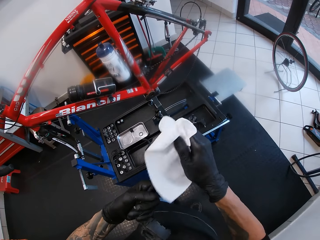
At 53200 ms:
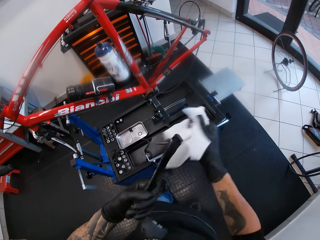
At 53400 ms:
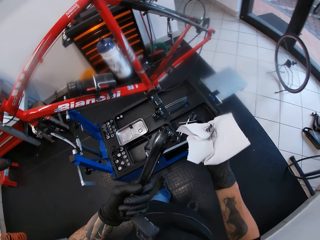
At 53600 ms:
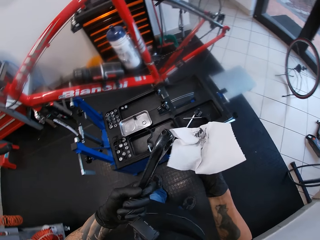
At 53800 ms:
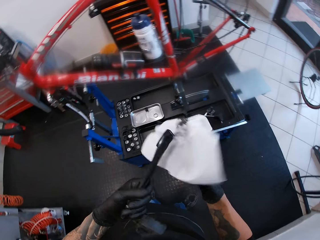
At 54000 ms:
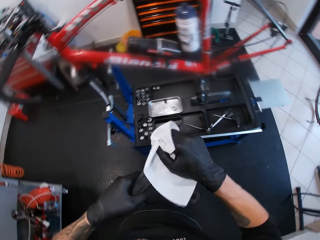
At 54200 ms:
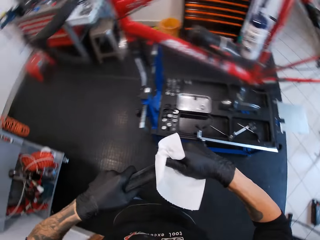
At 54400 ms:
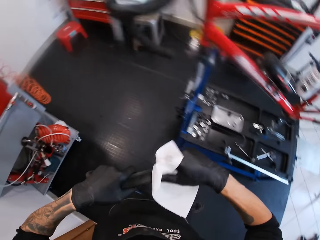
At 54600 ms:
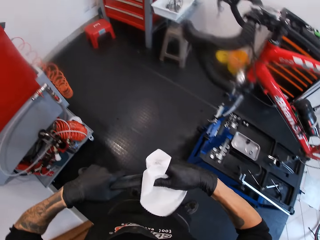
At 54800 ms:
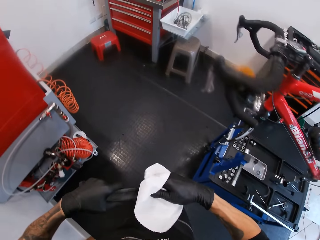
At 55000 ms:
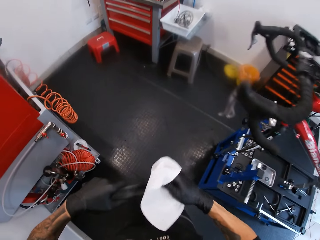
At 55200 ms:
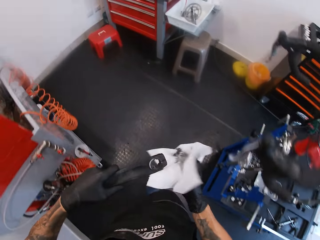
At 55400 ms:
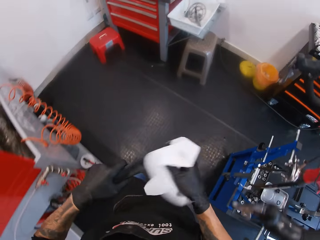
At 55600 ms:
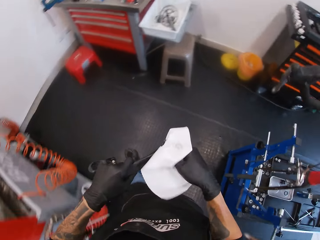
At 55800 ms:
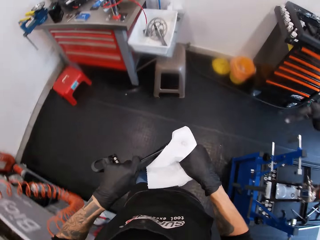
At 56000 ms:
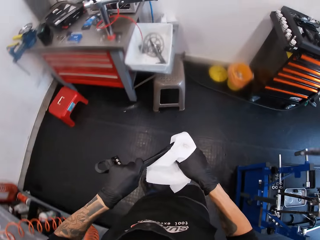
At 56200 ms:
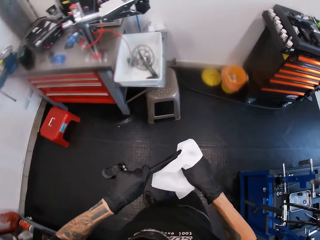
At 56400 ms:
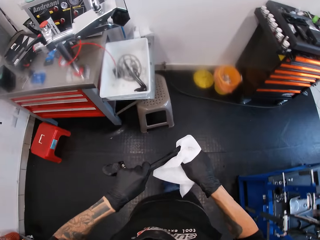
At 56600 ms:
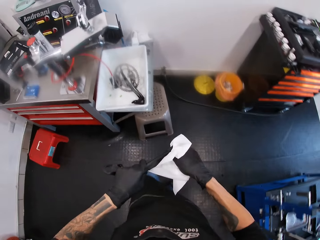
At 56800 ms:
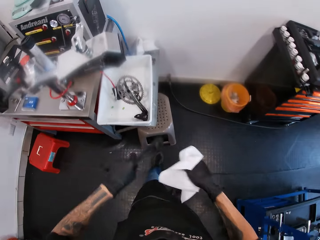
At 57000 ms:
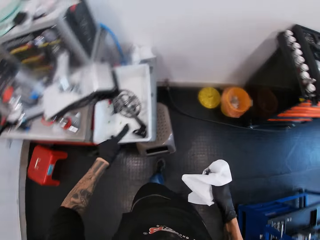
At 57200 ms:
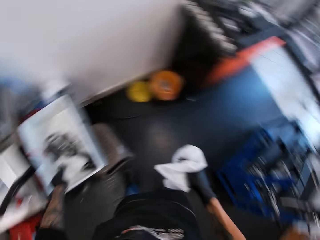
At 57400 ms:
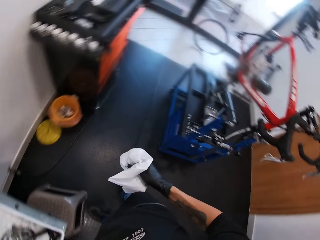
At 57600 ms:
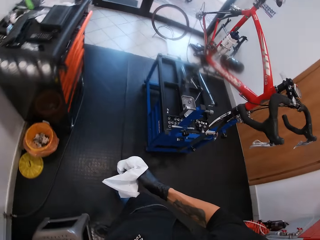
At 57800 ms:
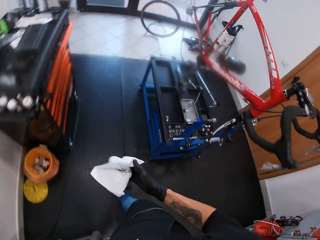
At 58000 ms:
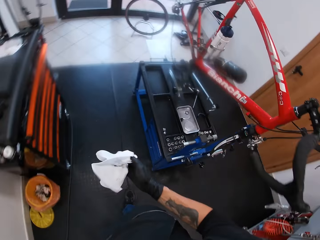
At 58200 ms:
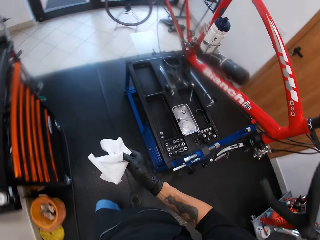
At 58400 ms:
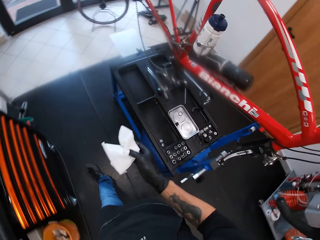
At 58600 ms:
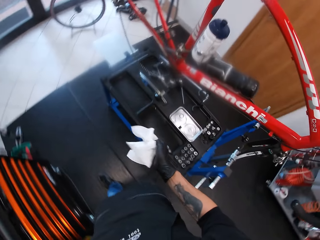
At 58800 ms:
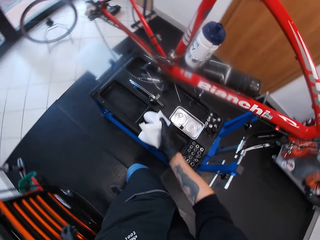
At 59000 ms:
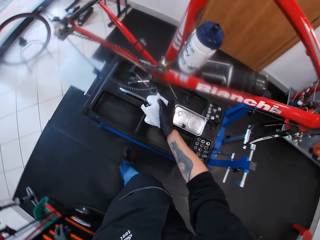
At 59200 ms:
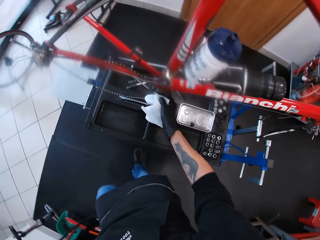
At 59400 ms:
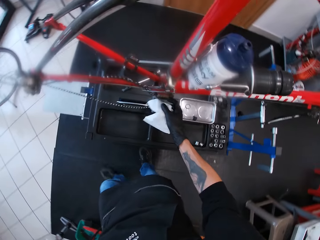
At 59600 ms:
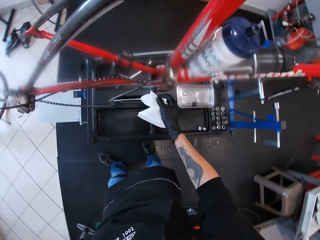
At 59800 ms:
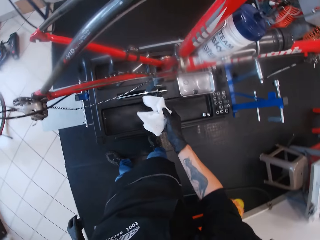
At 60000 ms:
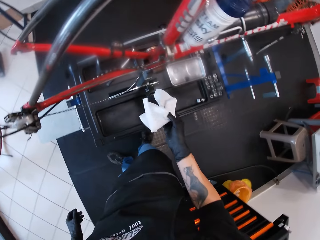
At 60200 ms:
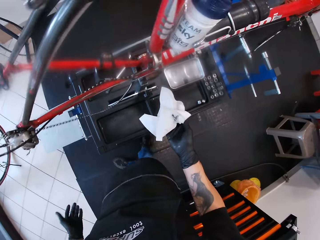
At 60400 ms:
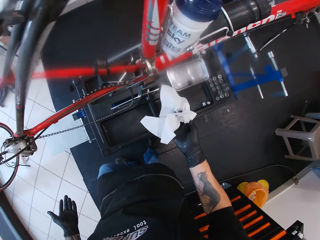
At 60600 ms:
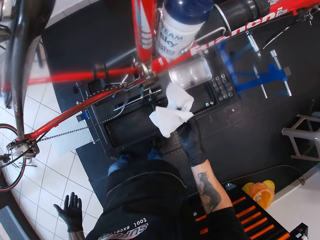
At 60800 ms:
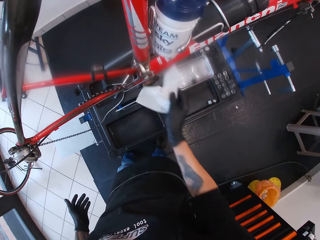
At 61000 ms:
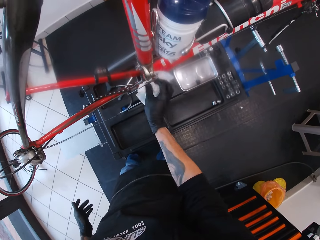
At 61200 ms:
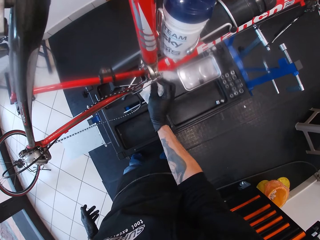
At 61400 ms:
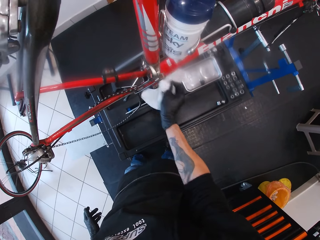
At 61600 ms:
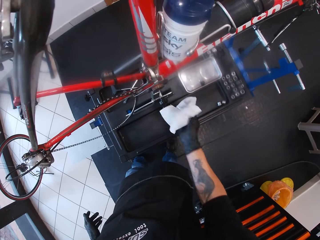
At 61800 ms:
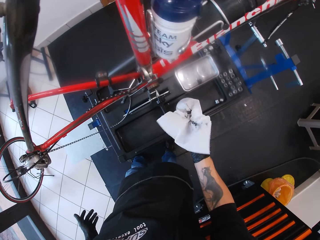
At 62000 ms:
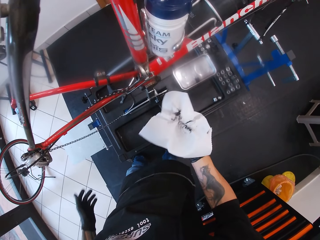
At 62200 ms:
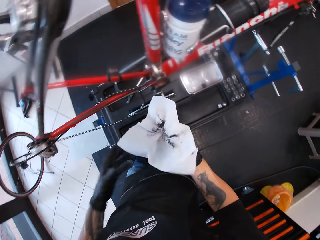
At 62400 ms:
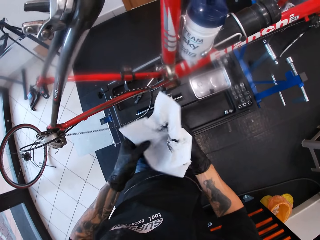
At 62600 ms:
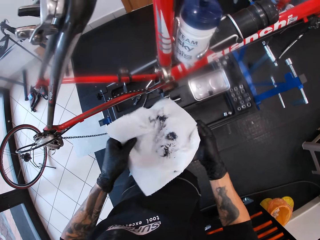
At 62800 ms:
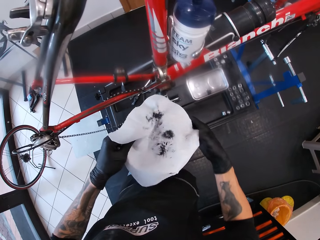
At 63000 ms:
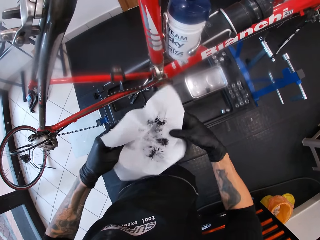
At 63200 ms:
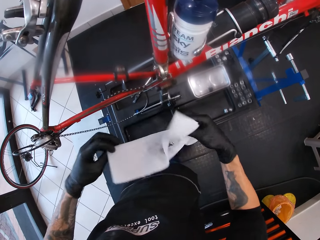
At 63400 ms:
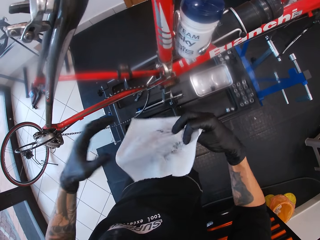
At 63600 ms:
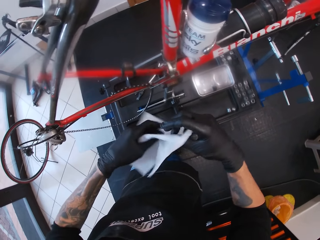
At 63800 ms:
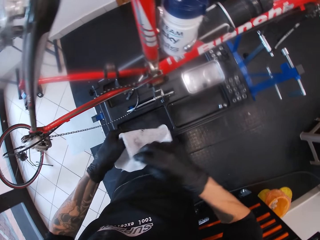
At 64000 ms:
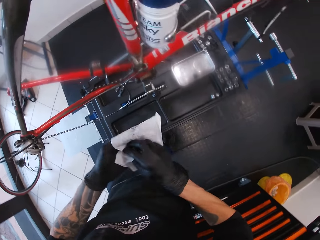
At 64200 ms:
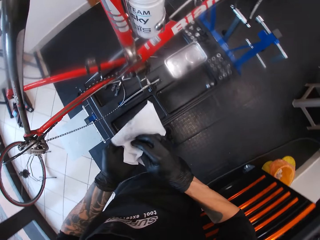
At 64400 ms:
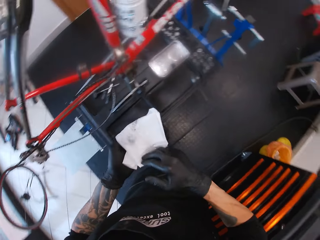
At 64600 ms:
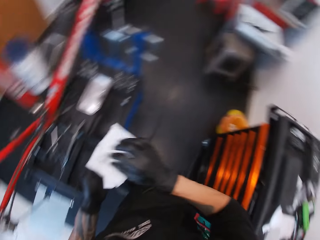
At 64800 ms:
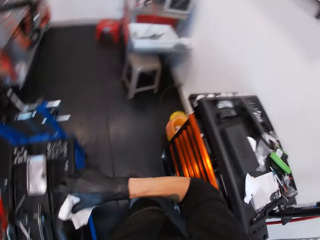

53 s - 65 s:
The camera wearer moves around. He drops the crank arm in the plastic container on the work bench with his left hand. He moves around. He cleans the bottom bracket or chain stay on a bicycle frame with the tissue paper in his right hand. He folds the tissue paper with his hands.

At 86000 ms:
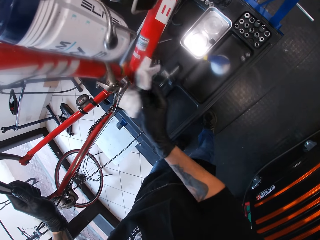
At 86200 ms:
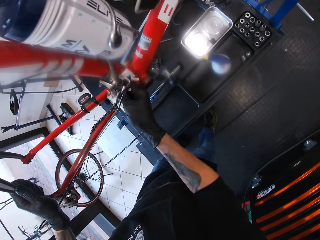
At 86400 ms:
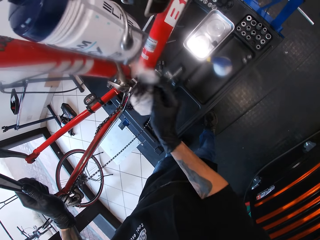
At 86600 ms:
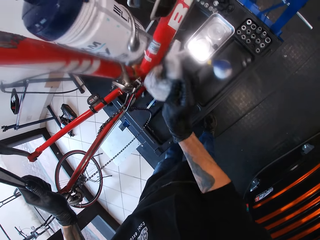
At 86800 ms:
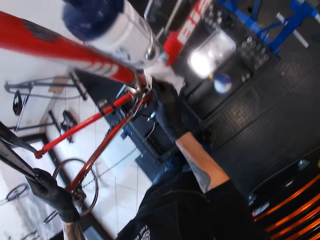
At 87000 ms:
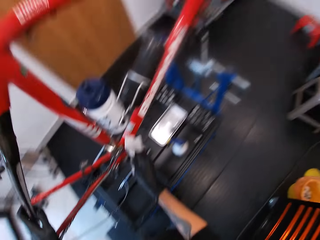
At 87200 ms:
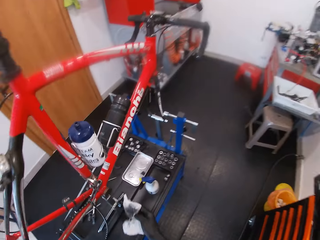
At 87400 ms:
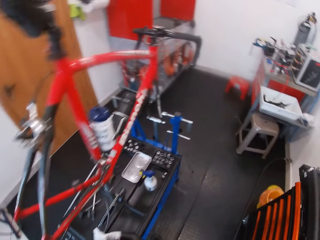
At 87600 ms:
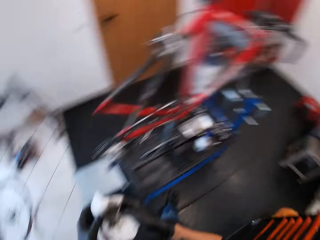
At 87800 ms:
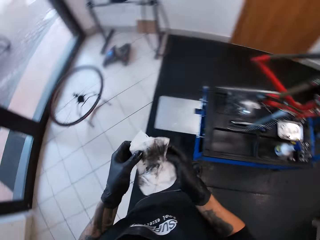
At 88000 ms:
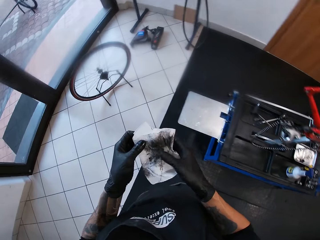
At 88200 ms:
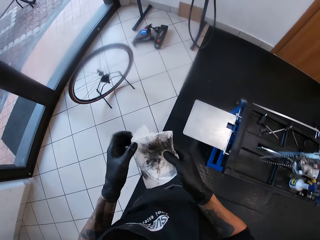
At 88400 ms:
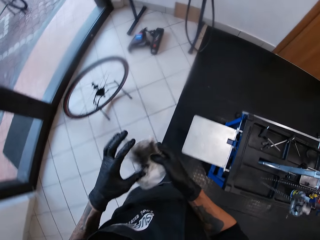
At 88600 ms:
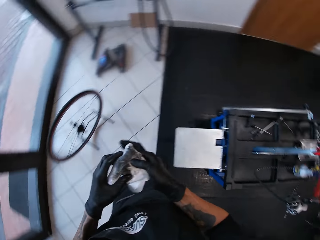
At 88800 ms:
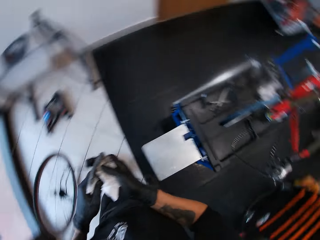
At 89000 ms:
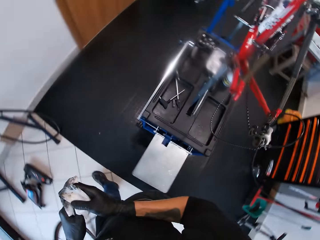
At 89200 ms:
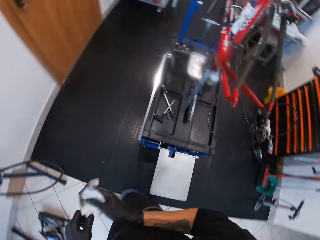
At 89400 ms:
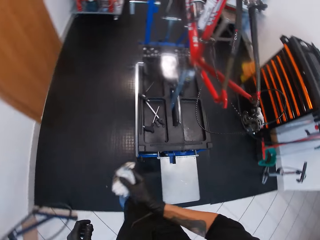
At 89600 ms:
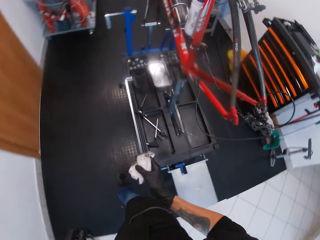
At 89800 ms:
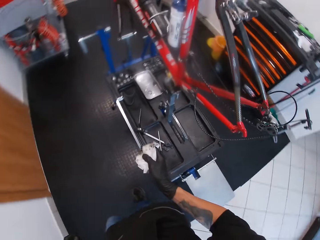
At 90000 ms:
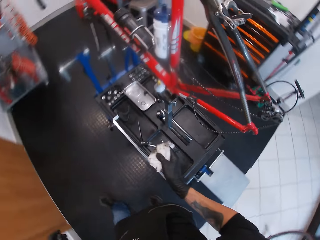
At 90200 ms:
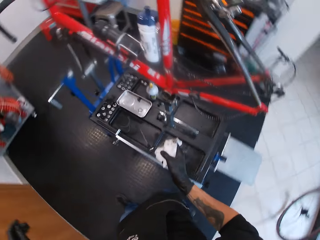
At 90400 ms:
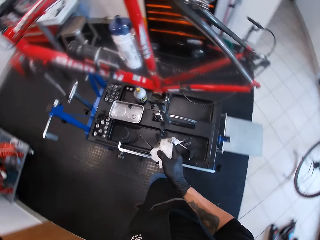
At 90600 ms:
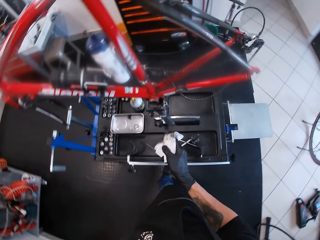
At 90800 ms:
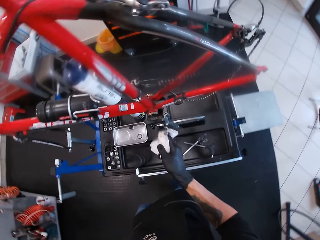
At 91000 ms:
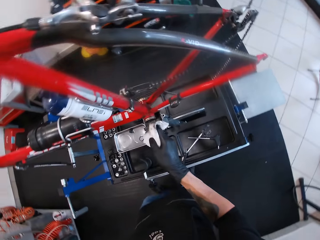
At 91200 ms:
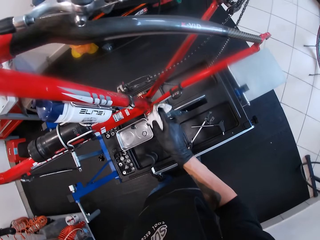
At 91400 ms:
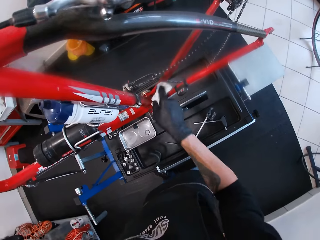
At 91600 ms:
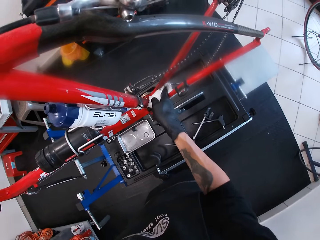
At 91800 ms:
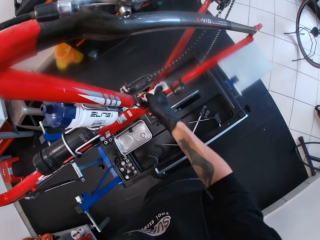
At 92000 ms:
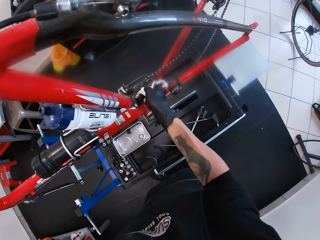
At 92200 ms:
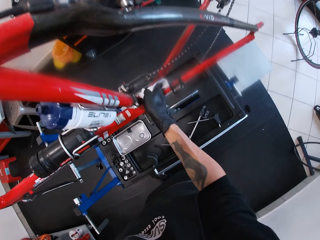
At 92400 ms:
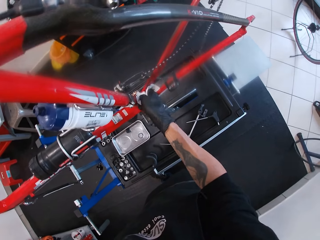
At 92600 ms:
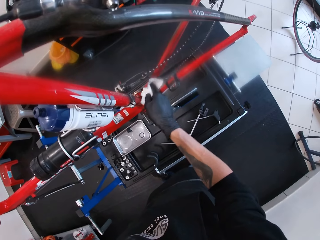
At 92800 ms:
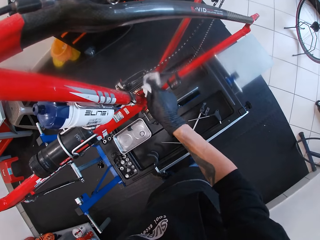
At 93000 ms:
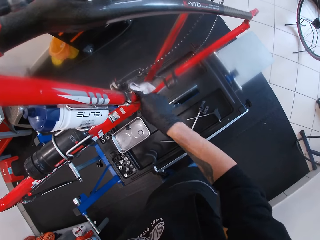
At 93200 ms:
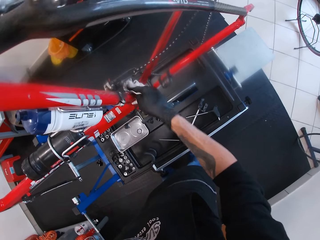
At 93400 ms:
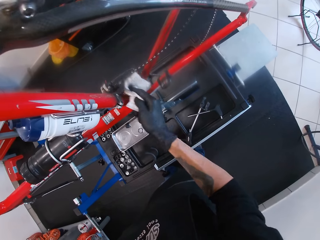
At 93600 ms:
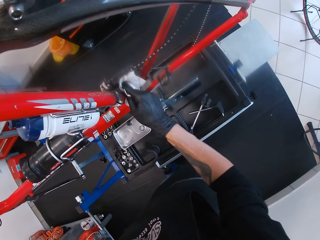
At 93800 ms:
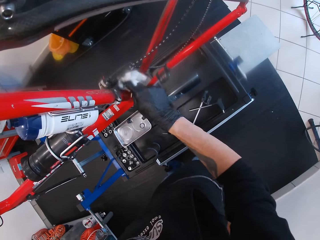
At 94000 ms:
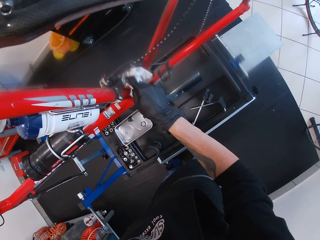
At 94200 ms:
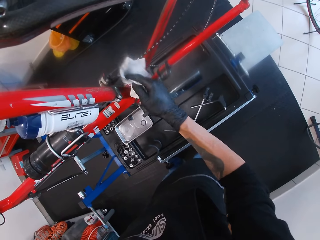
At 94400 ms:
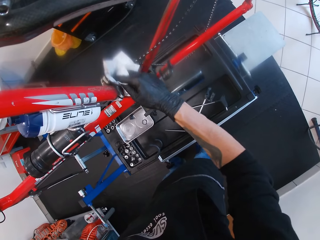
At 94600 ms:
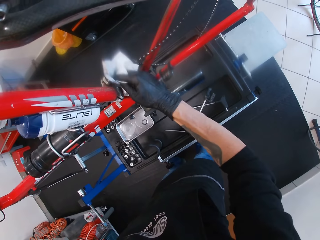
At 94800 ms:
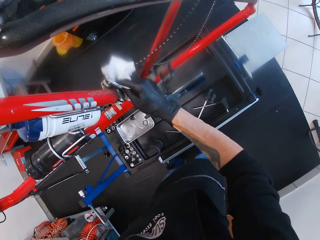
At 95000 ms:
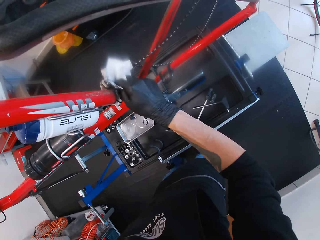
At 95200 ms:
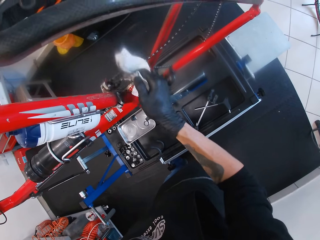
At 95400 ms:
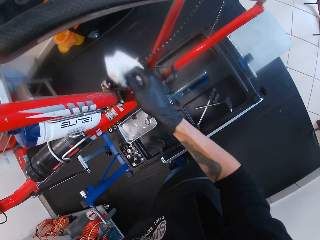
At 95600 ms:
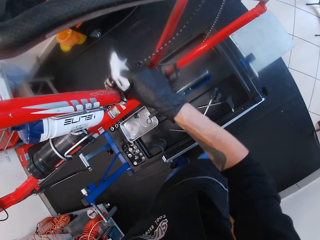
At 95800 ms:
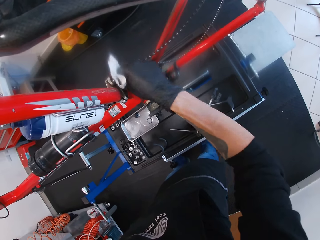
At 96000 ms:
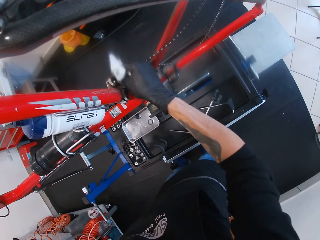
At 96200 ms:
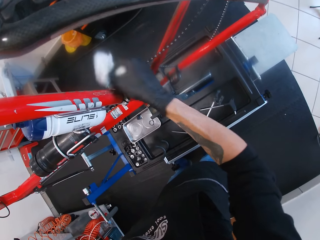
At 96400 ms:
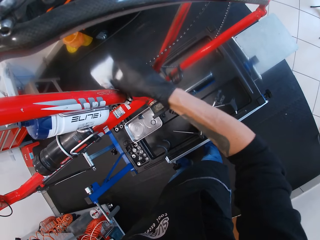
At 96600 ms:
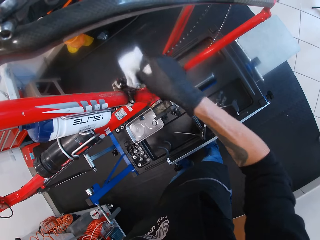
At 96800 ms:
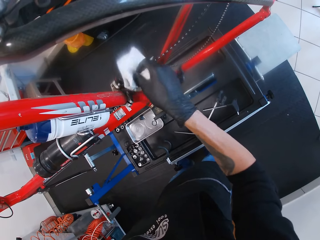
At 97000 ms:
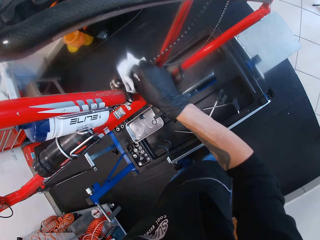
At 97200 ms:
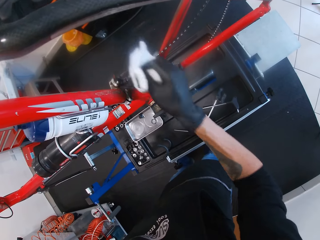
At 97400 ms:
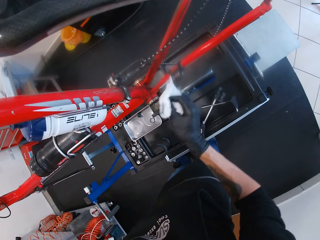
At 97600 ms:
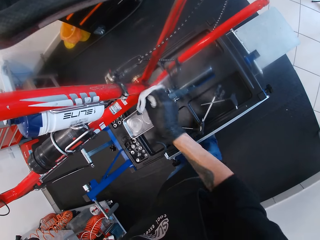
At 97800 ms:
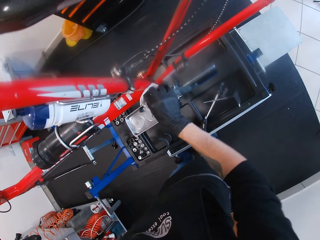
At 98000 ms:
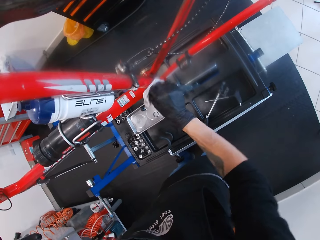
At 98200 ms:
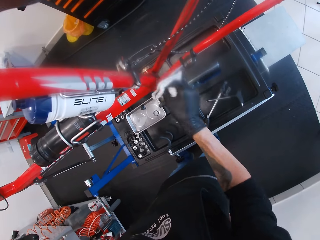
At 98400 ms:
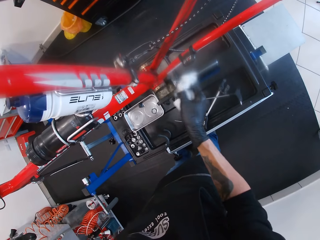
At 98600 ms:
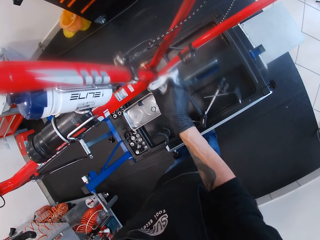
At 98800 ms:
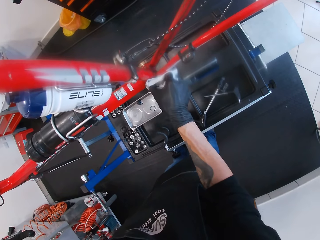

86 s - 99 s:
The camera wearer folds the tissue. He removes his left hand from the sprayed tissue paper. He holds the sprayed tissue with his hands. He removes his left hand from the sprayed tissue paper. He moves around. He cleans the bottom bracket or chain stay on the bicycle frame with the sprayed tissue paper in his right hand.
